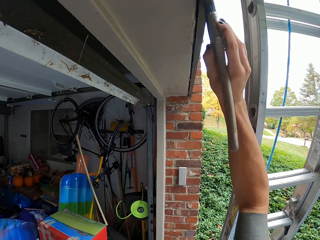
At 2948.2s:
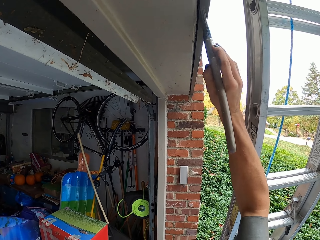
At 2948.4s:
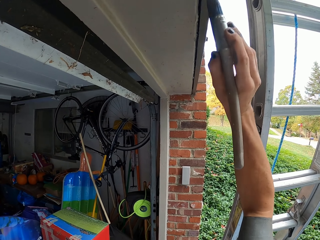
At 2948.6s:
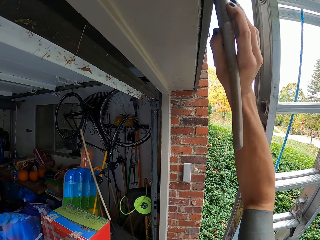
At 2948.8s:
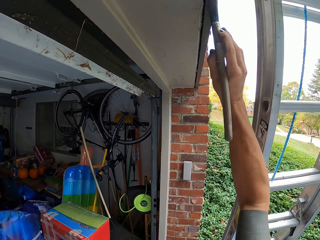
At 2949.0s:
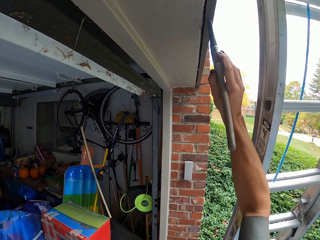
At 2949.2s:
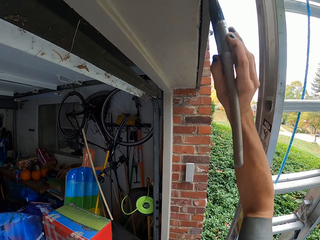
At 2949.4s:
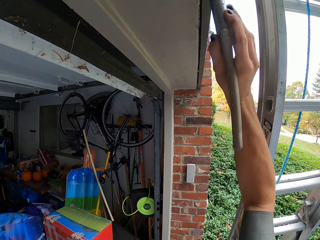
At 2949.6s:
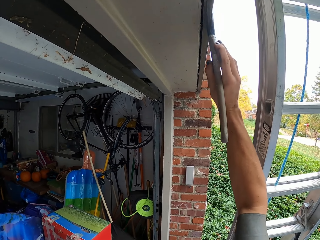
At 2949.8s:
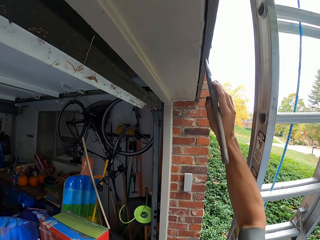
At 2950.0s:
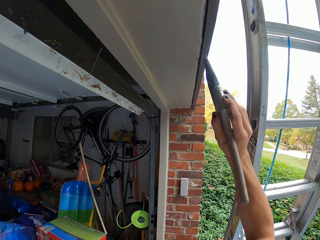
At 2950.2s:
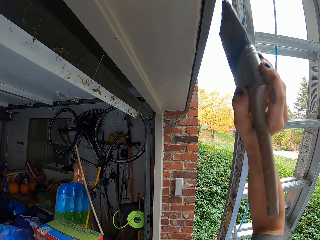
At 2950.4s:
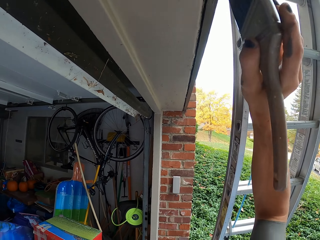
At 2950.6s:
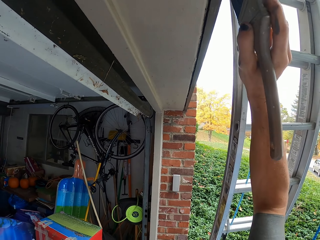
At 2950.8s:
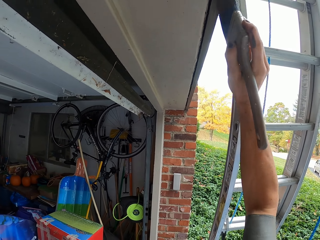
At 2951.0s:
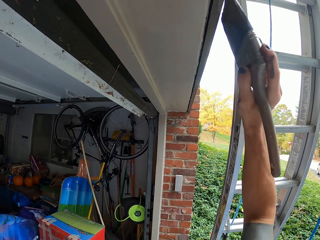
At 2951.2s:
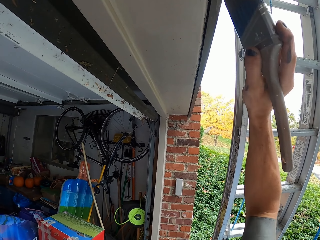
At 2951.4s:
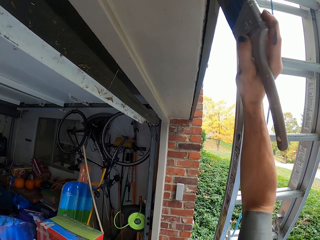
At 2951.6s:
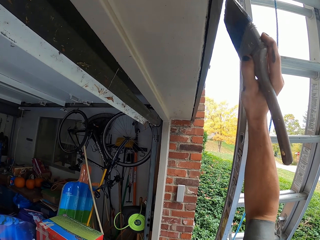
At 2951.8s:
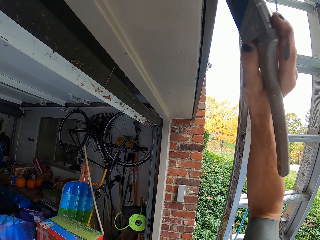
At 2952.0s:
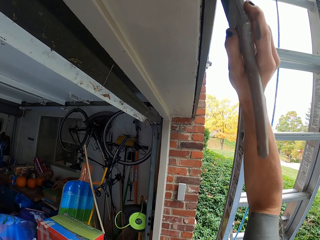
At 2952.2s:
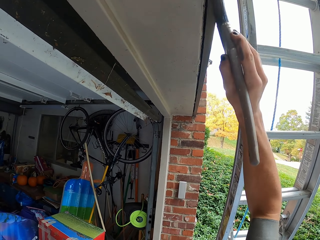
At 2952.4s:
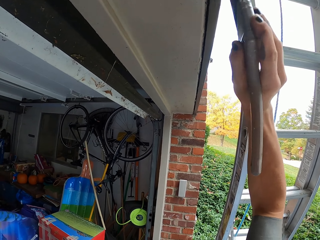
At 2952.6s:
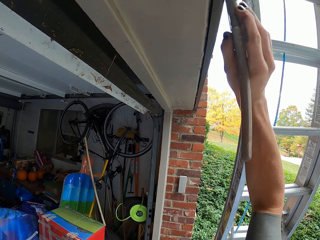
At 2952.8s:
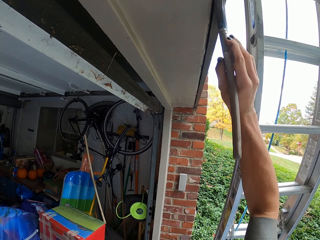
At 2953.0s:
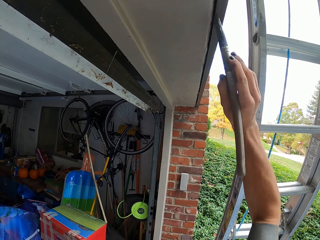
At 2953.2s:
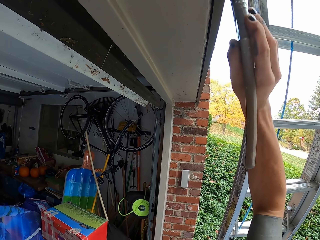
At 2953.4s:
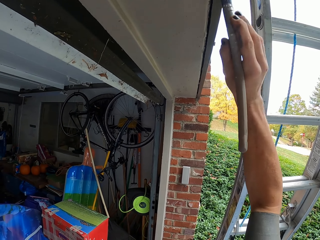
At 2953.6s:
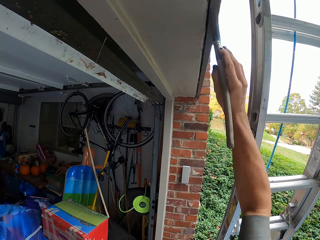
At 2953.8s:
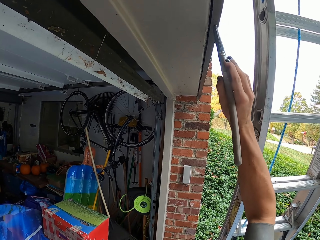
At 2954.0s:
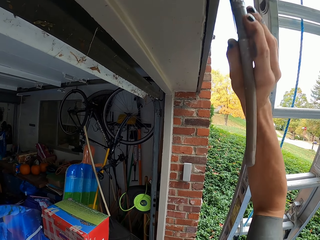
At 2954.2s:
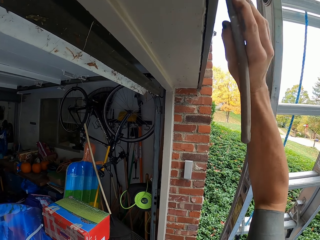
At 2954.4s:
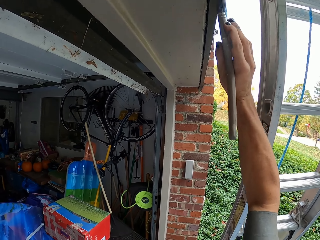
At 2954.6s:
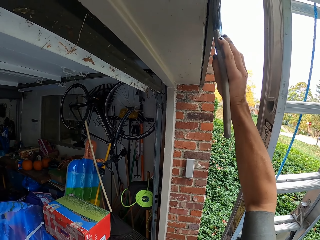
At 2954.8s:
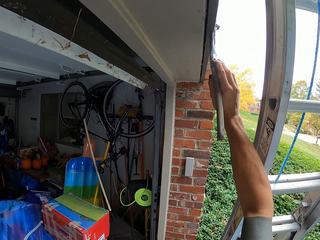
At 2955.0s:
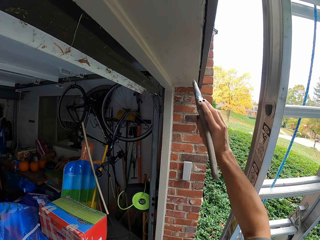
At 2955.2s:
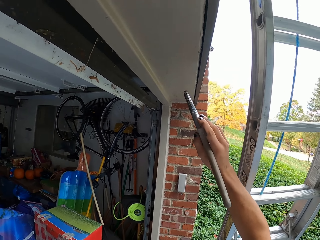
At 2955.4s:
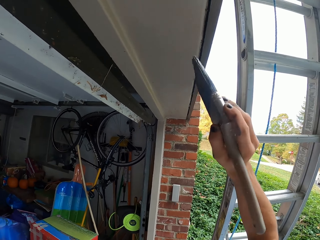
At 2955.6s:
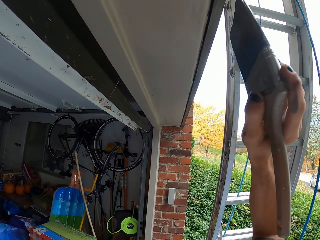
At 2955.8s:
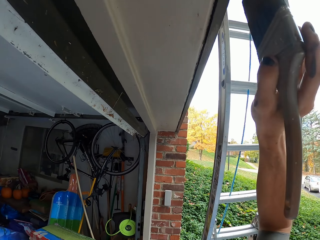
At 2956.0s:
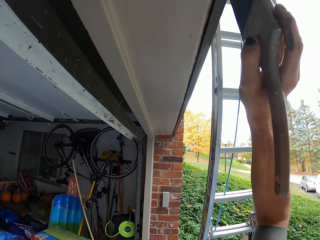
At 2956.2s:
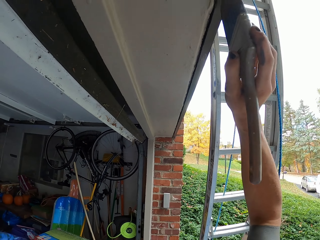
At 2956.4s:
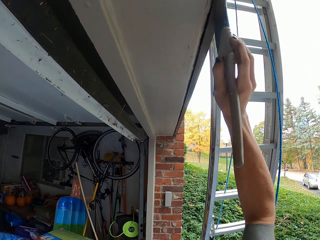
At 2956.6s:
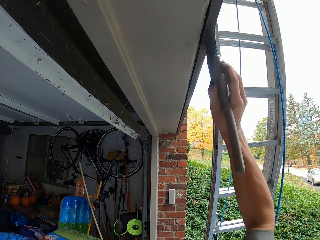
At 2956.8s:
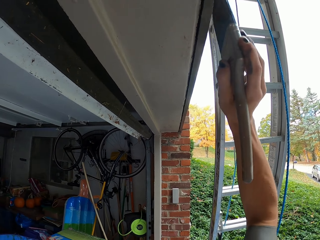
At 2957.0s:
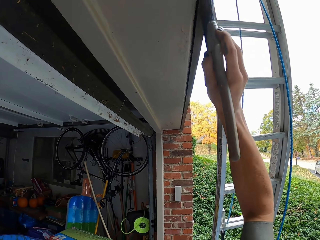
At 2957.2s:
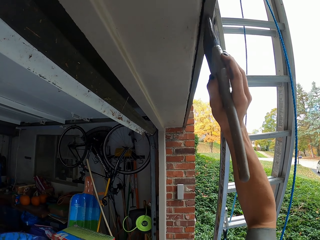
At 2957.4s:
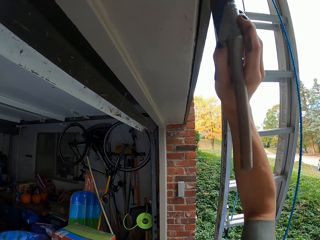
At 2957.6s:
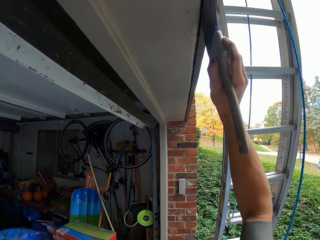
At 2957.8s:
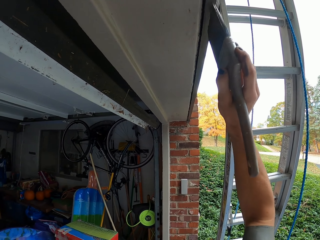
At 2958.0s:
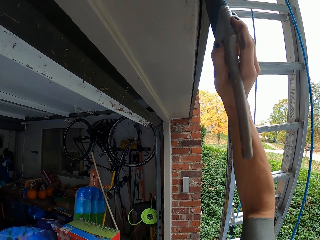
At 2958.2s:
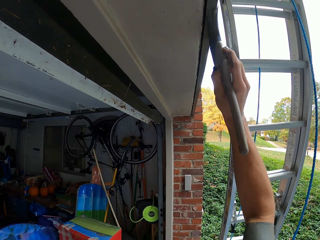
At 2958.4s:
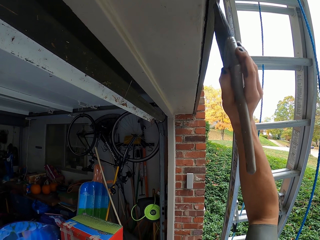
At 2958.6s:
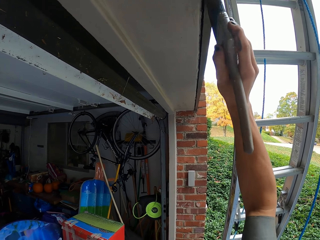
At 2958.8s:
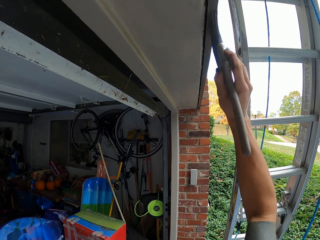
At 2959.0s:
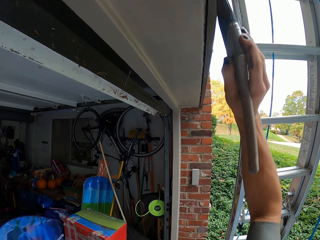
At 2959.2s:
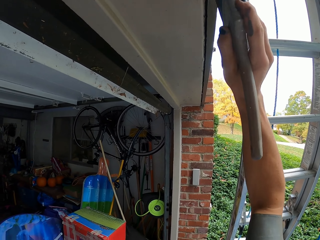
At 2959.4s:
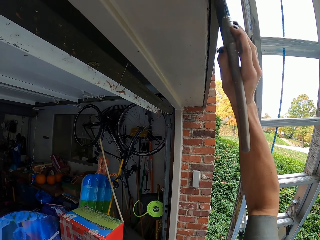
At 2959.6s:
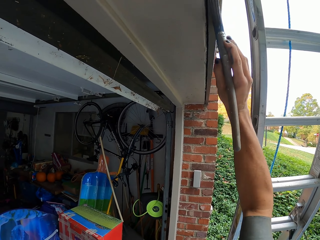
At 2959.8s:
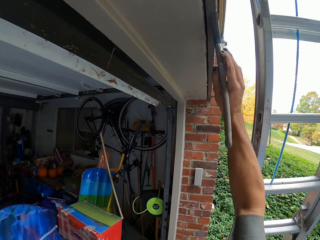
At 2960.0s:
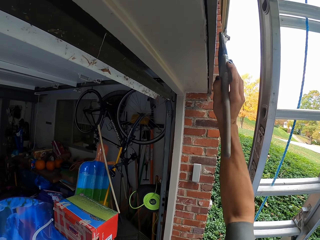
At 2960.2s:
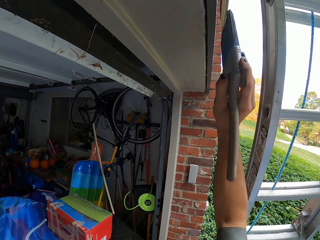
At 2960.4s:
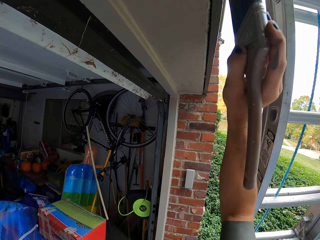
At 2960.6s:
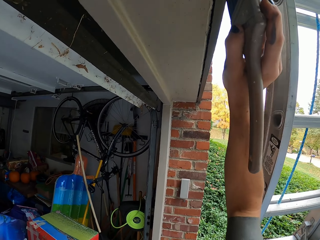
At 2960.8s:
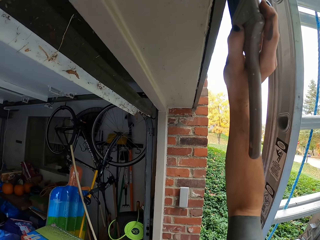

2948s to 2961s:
The camera wearer paints the wall.

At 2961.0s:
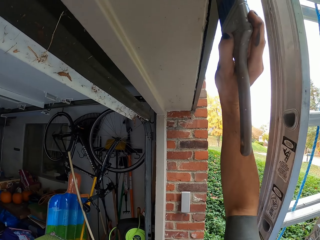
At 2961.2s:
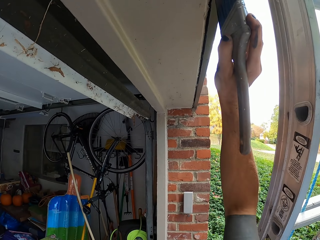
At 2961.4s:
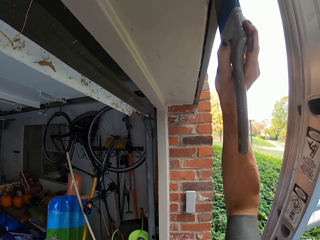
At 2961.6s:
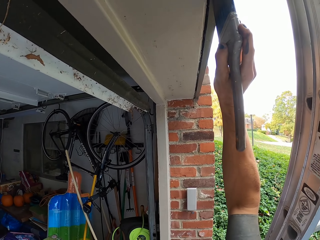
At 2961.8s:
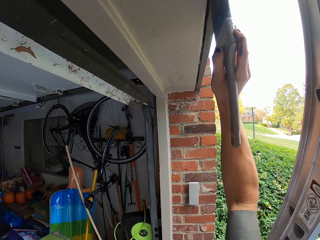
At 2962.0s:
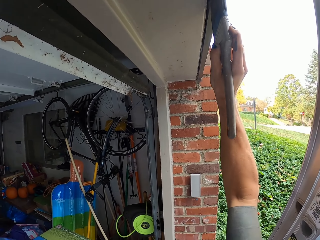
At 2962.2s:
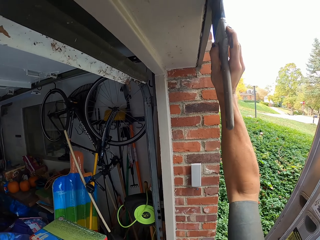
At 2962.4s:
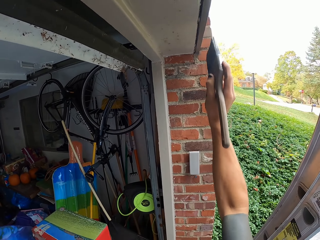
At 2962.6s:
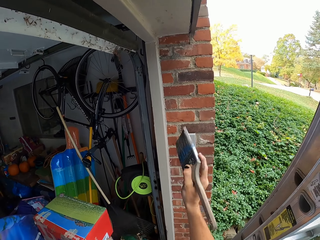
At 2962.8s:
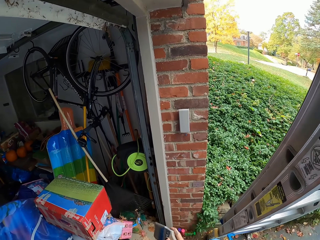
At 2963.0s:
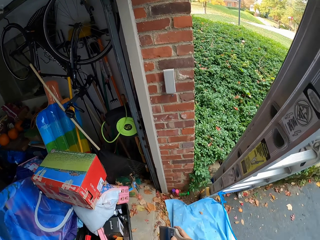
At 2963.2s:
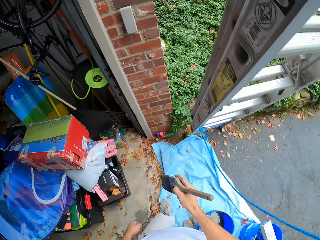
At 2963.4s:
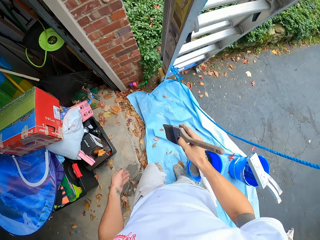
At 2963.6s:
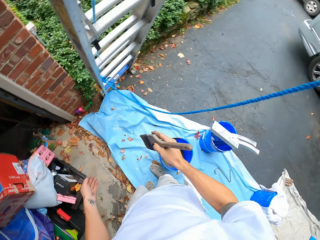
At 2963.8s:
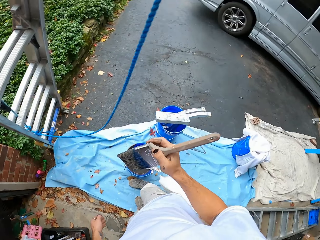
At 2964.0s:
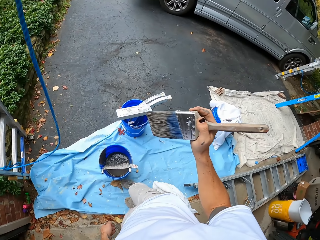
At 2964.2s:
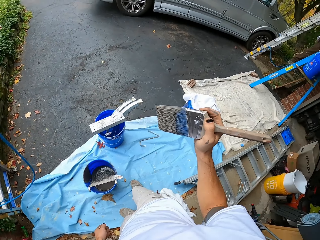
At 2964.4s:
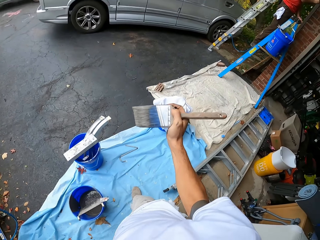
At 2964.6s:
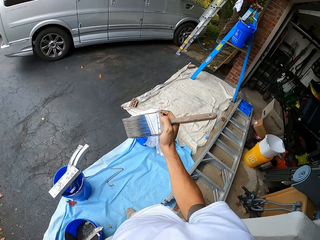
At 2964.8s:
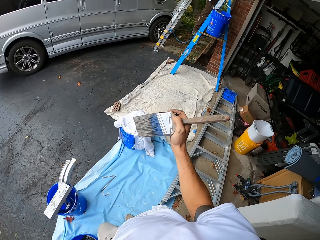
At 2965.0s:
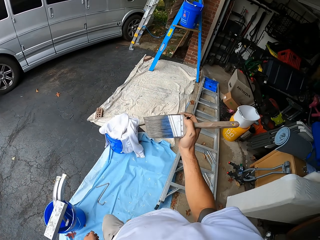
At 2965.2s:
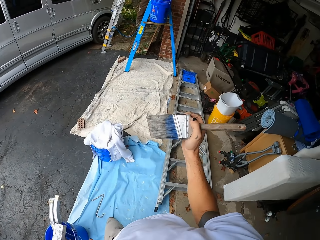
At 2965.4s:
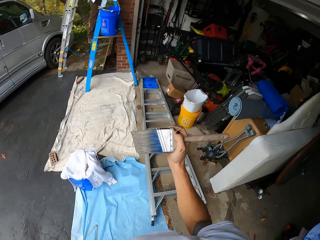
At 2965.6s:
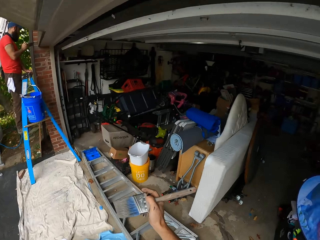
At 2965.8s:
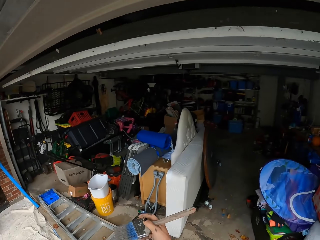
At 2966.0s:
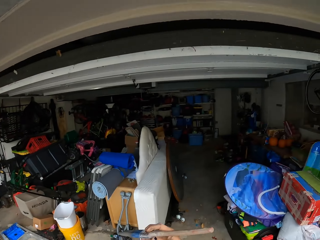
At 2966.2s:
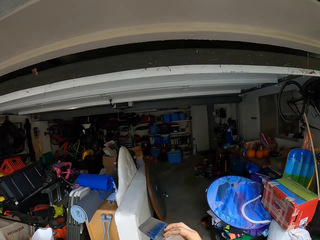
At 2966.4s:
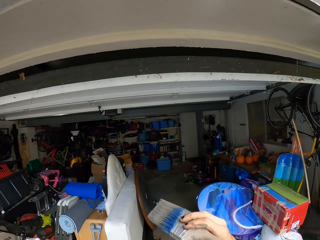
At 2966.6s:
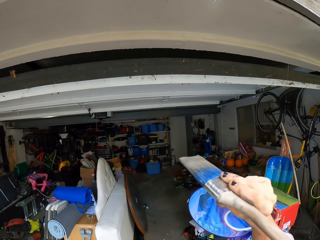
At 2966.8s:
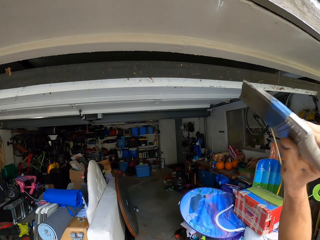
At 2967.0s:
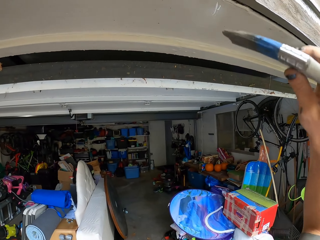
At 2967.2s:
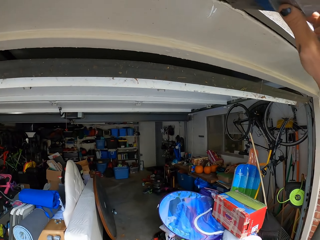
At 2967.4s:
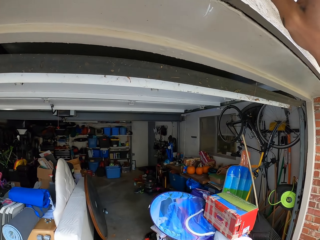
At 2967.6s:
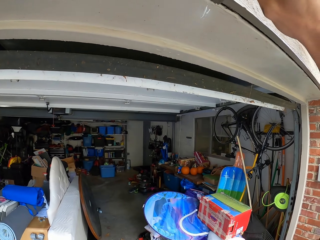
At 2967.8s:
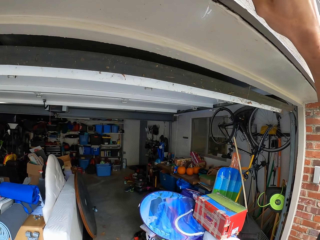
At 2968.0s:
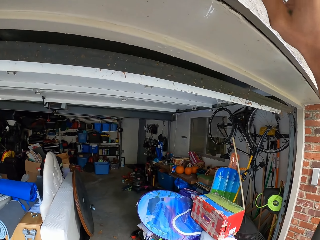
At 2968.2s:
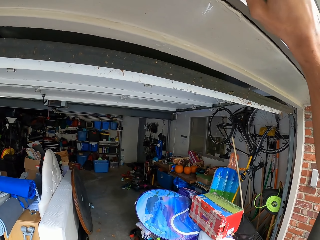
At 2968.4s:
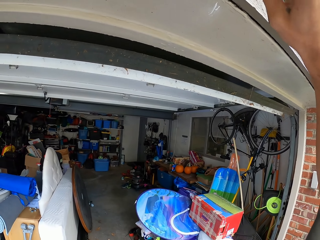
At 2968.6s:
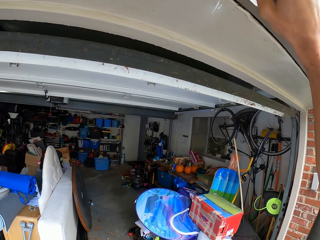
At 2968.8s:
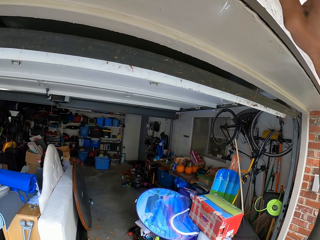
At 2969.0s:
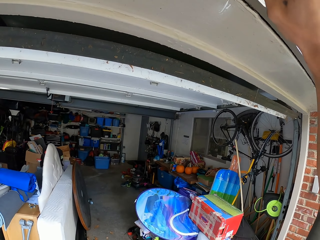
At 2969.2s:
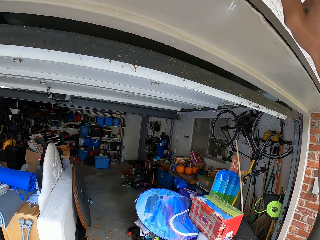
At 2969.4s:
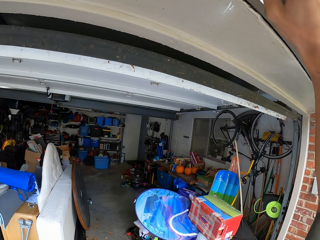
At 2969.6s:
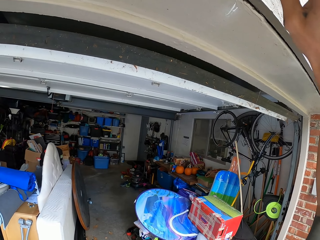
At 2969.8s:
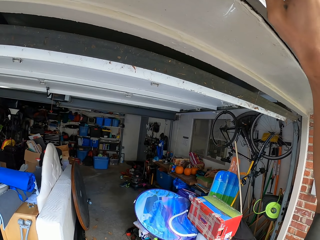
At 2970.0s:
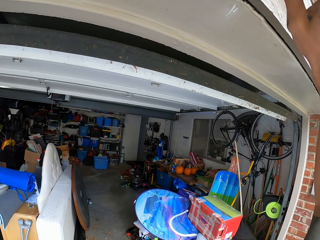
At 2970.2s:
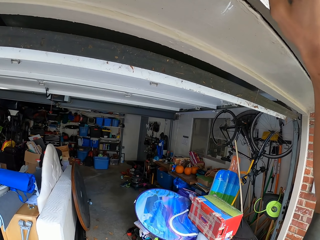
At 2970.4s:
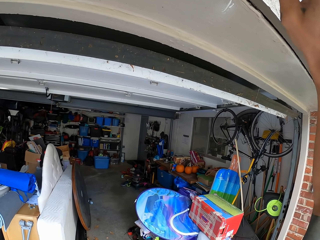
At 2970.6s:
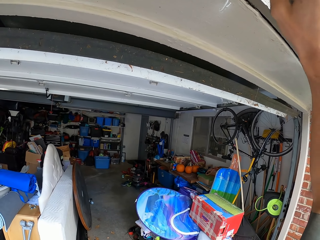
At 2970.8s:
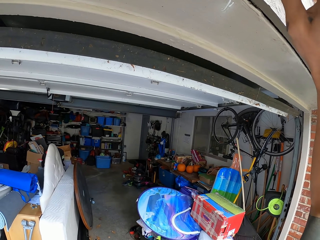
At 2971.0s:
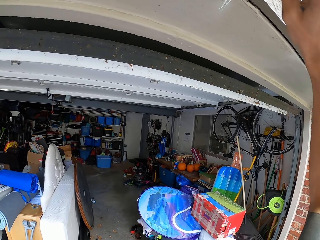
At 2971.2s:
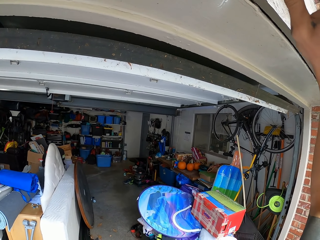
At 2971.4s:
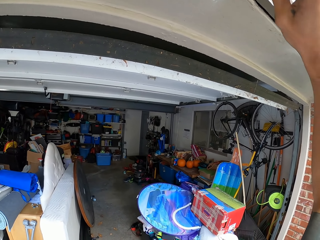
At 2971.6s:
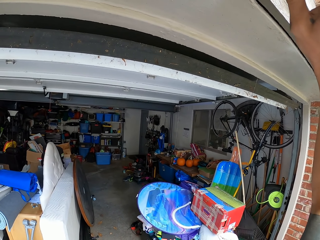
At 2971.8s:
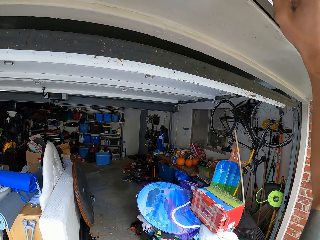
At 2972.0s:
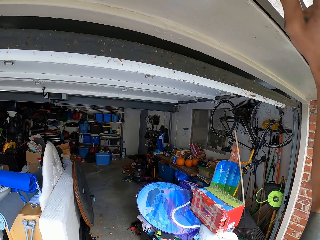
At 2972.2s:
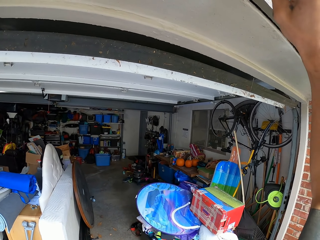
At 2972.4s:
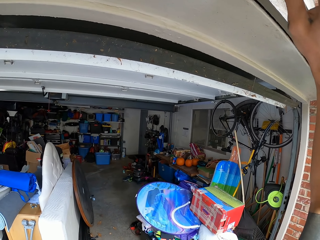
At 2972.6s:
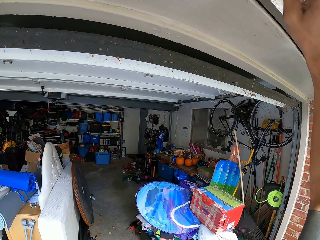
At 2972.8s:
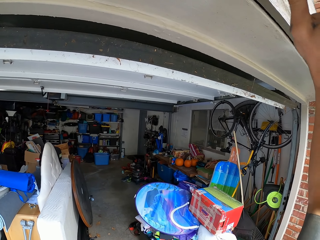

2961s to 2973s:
The camera wearer looks around. They move around. They paint on the frame or wall.
